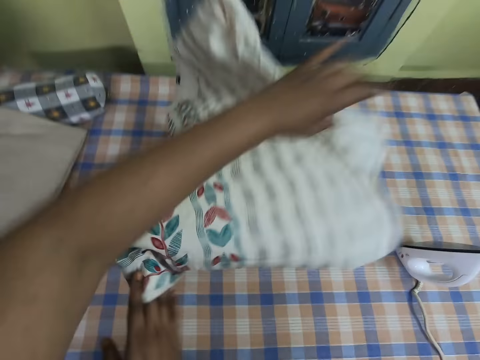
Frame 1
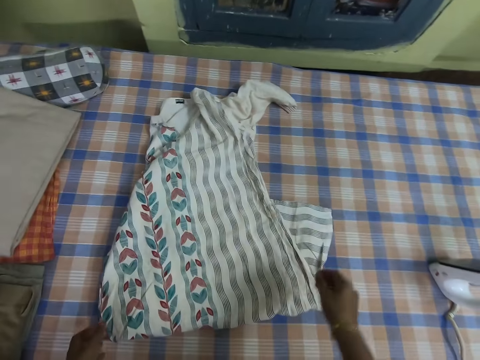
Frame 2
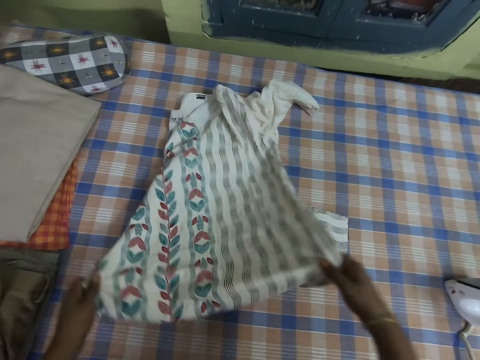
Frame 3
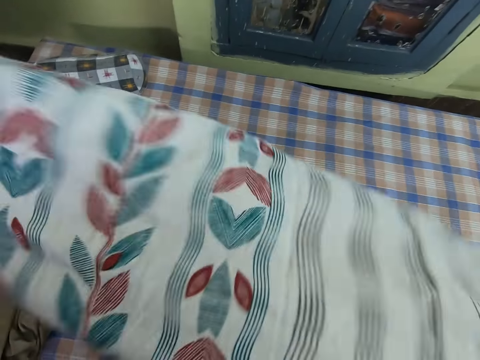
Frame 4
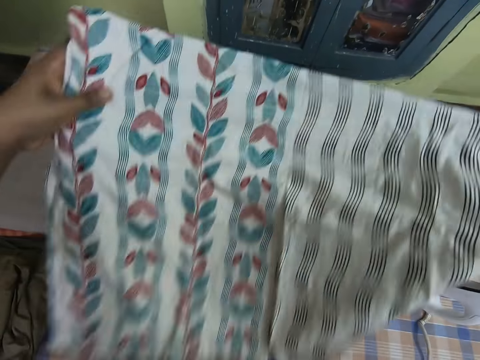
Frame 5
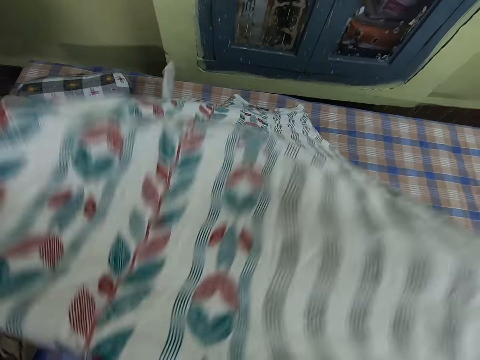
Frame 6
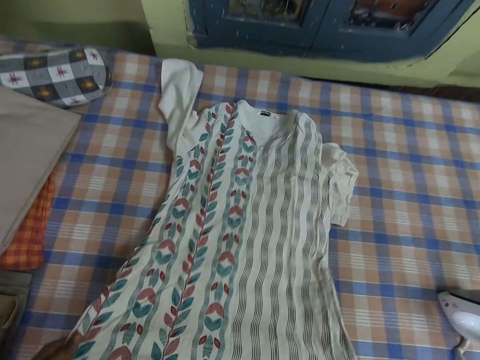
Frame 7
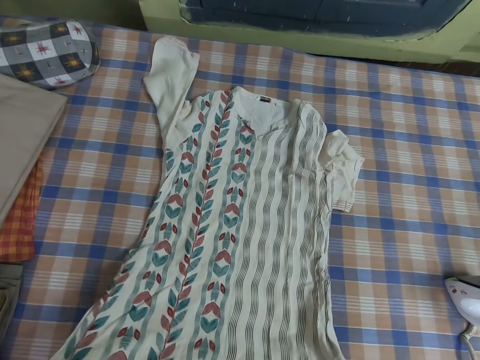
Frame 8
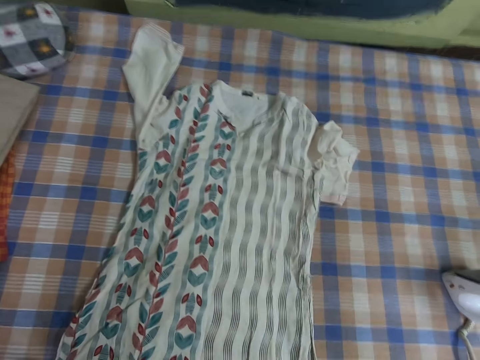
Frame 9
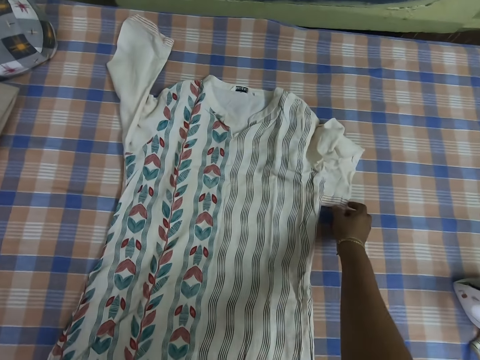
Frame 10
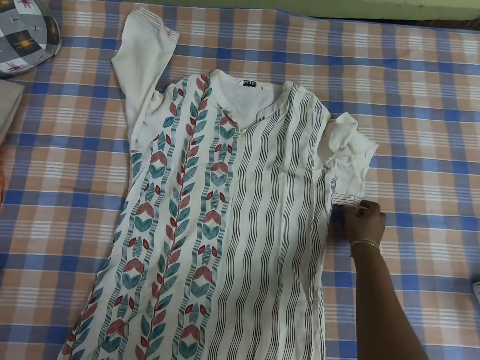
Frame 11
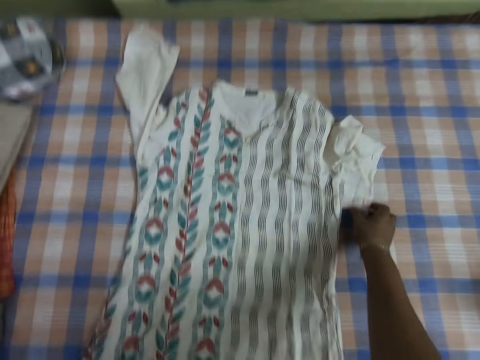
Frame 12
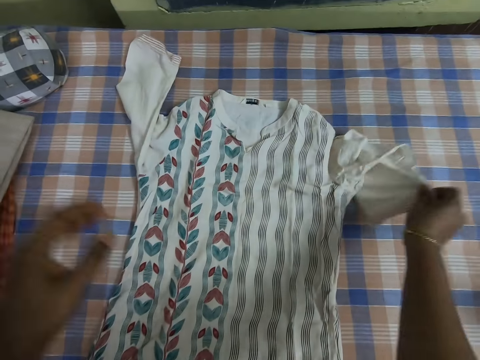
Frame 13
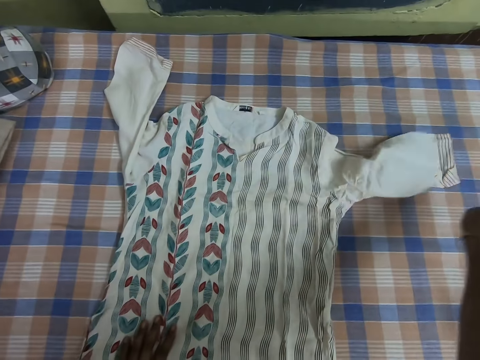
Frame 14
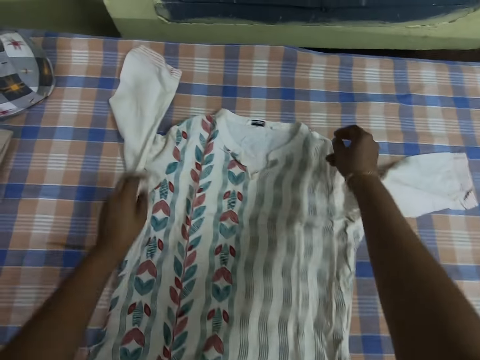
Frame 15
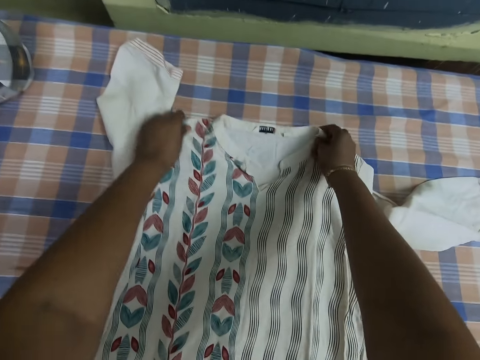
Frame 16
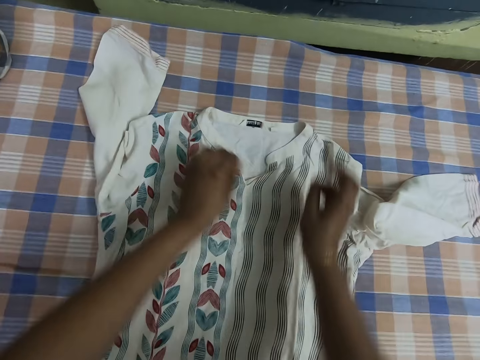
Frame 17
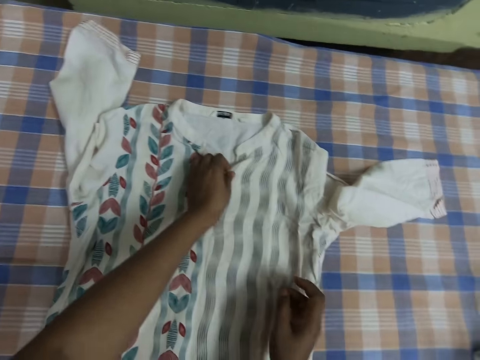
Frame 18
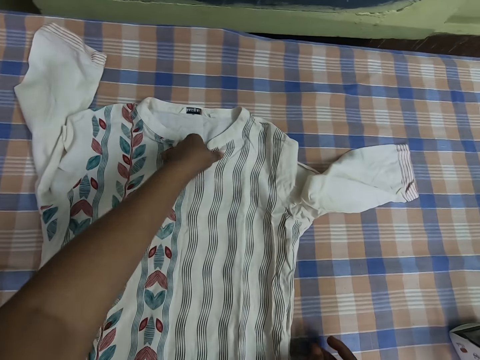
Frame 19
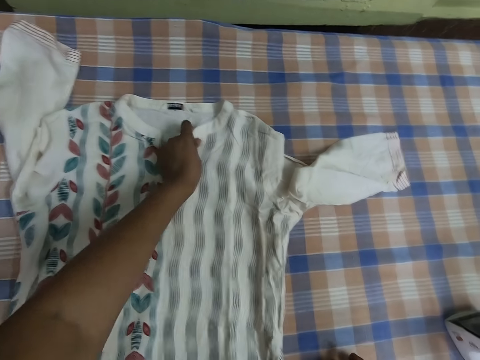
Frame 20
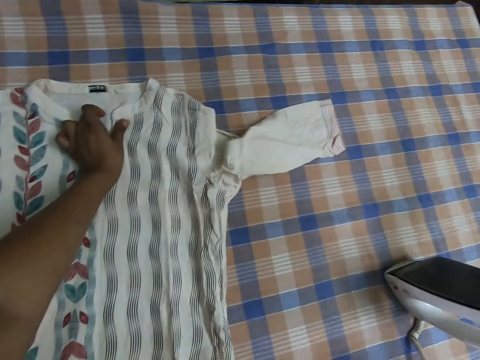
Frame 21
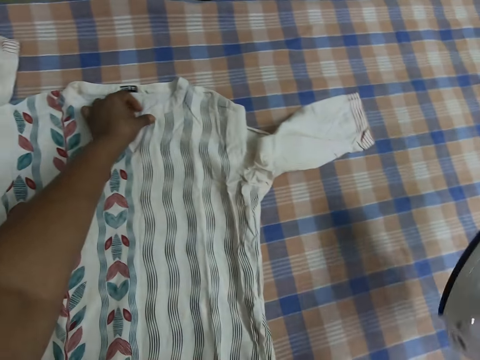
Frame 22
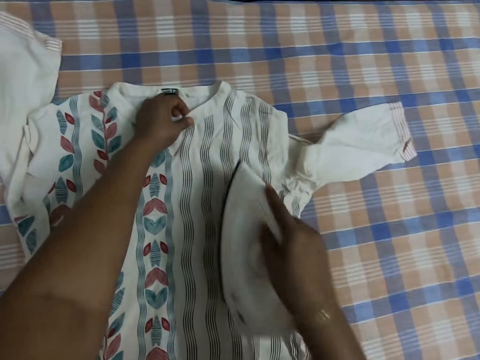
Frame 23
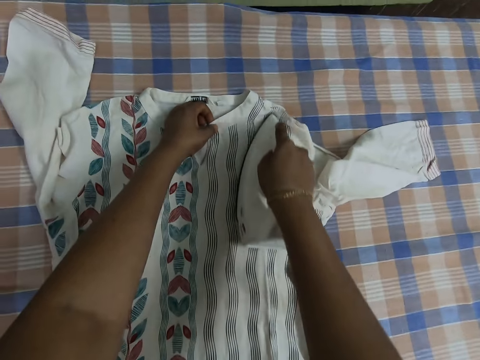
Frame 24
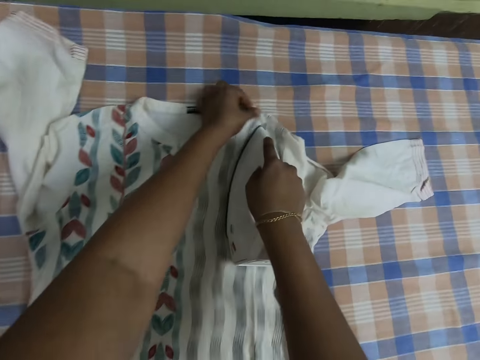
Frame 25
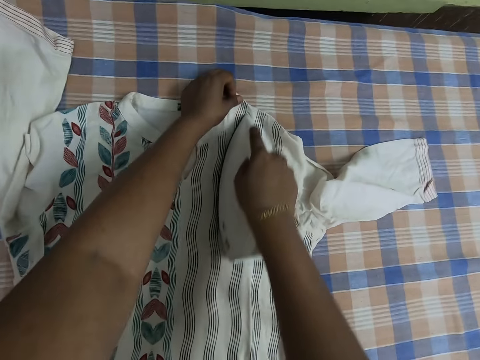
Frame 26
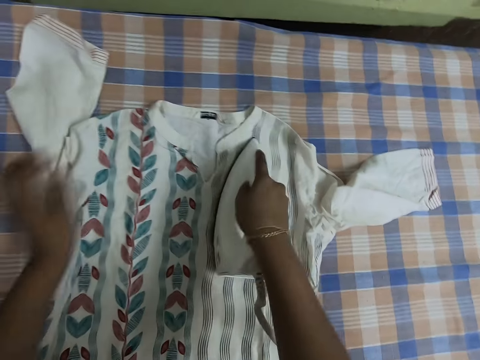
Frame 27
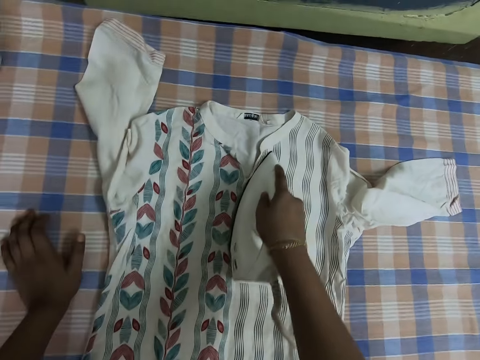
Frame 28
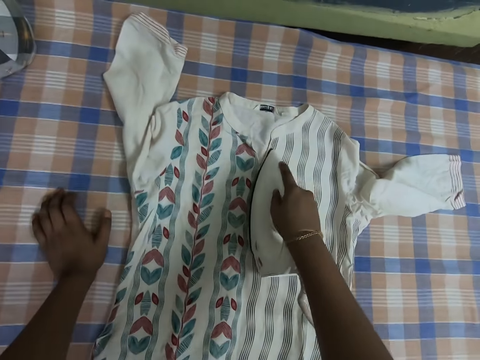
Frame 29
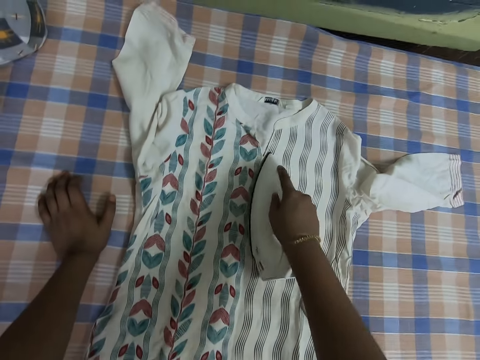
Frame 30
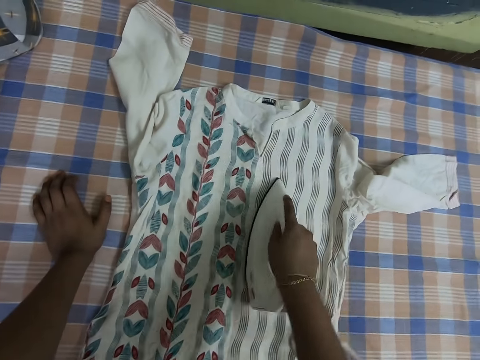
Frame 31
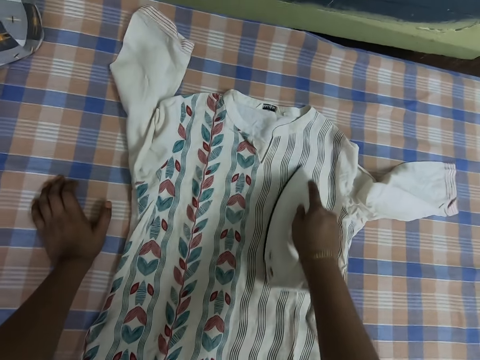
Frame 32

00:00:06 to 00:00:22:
The camera wearer drops the blouse on the table with both hands. She spreads the cloth on cloth. She picks the blouse from the table with both hands. She drops the blouse on the table with both hands. She adjusts the blouse with her right hand. She adjusts the blouse with both hands. She adjusts the blouse with her left hand. She picks up an iron with her right hand from the table. She irons the blouse with the iron in her right hand. She adjusts the blouse with her left hand.

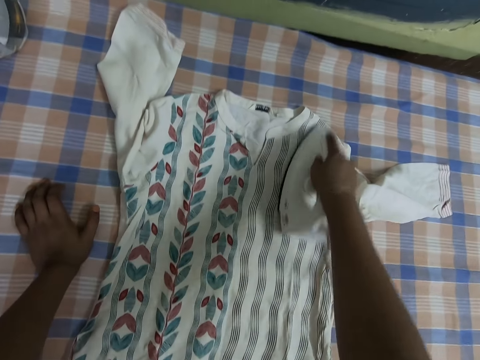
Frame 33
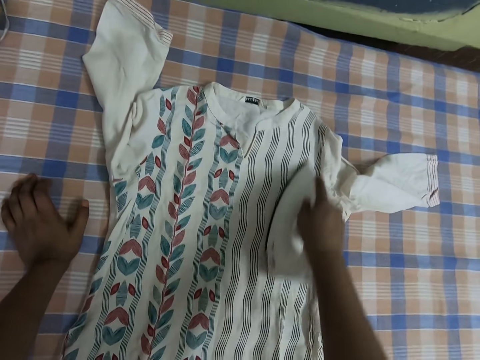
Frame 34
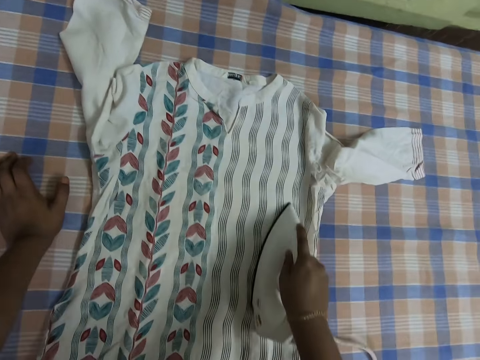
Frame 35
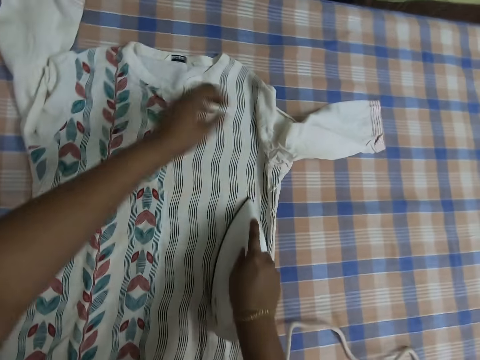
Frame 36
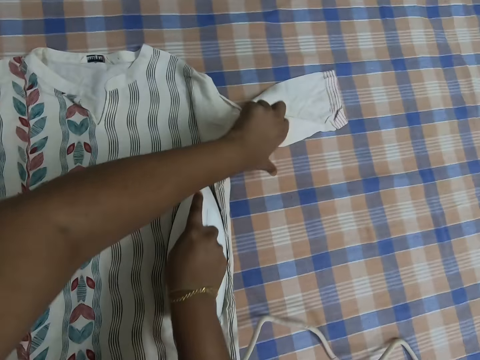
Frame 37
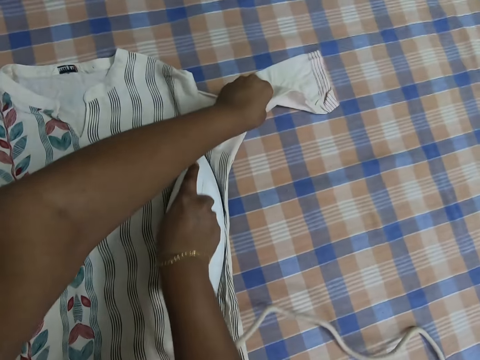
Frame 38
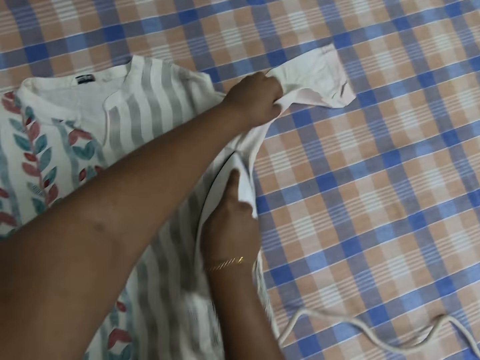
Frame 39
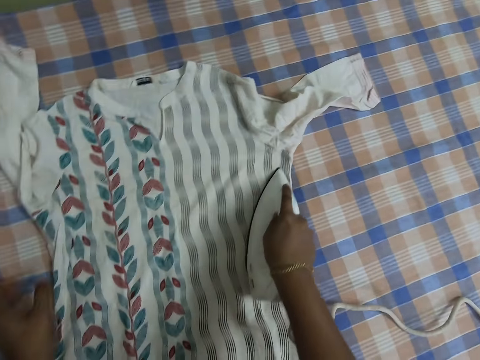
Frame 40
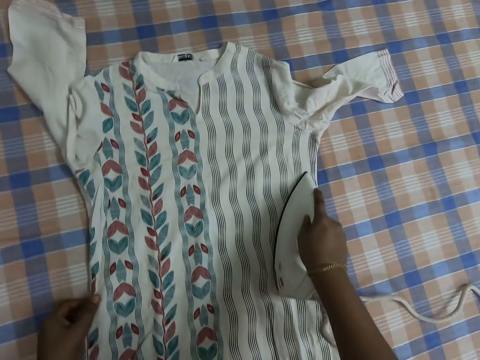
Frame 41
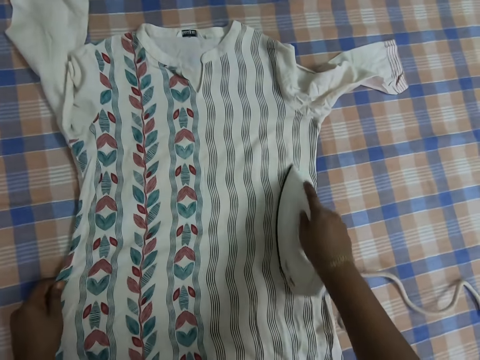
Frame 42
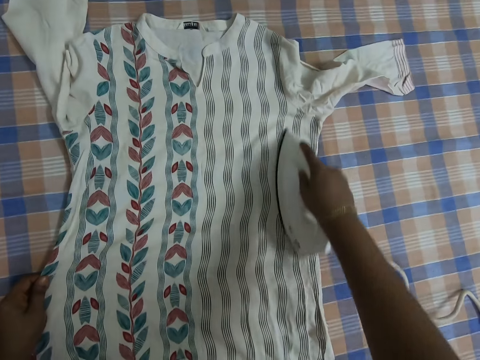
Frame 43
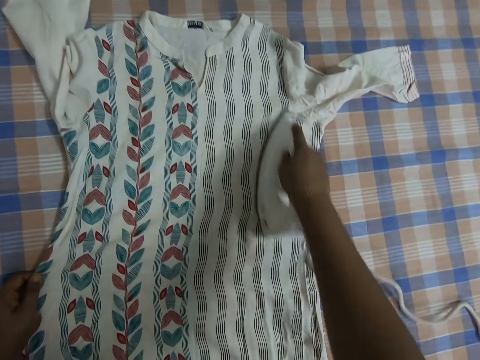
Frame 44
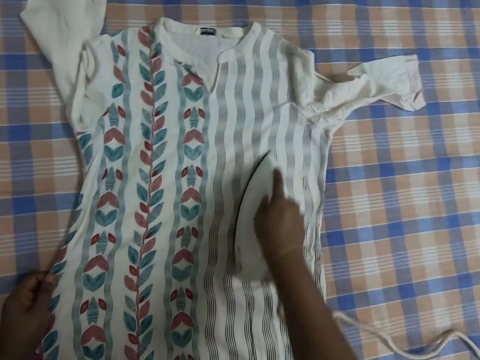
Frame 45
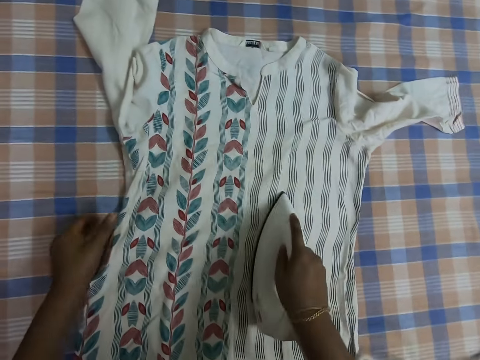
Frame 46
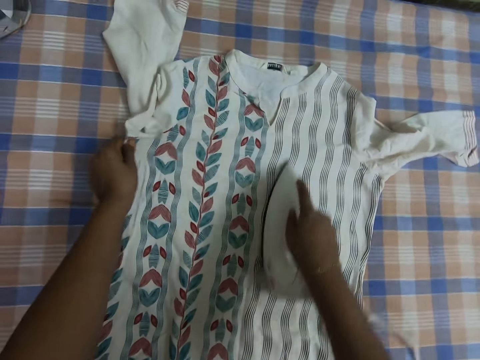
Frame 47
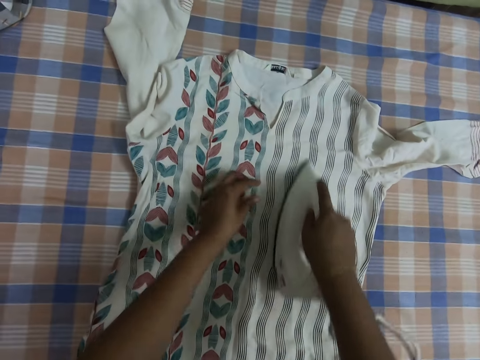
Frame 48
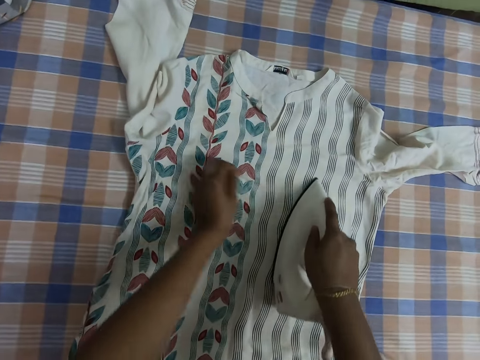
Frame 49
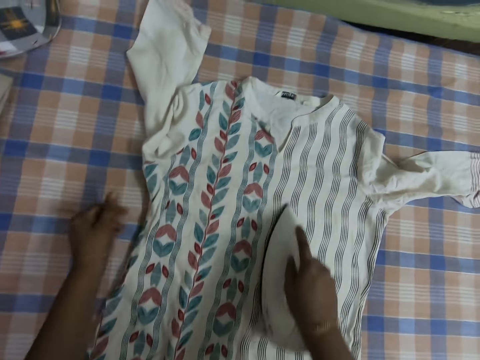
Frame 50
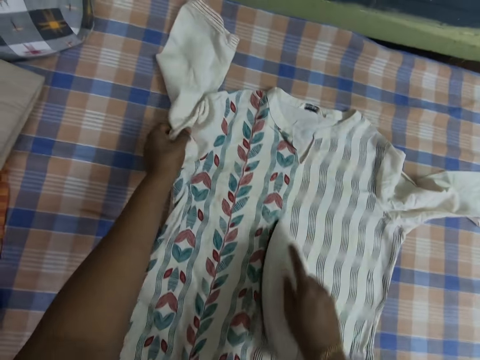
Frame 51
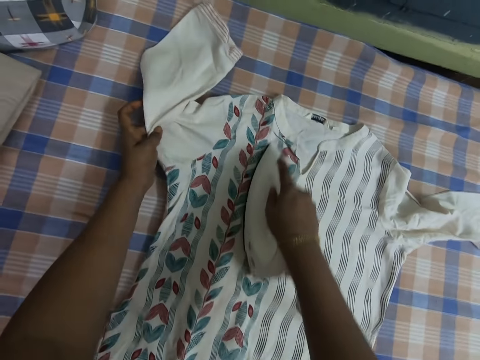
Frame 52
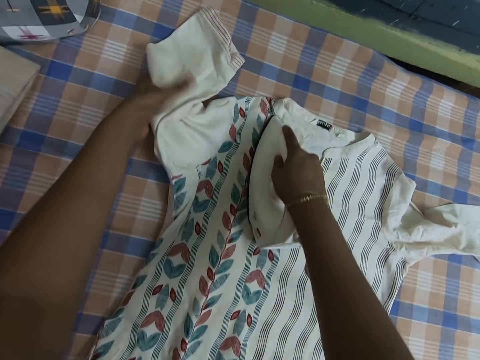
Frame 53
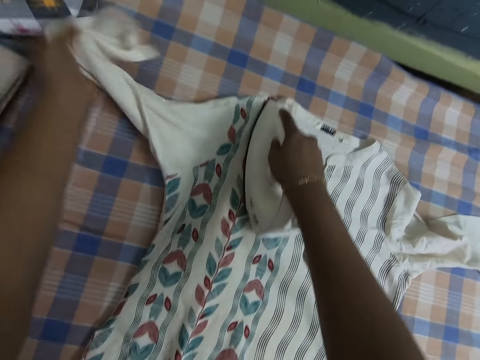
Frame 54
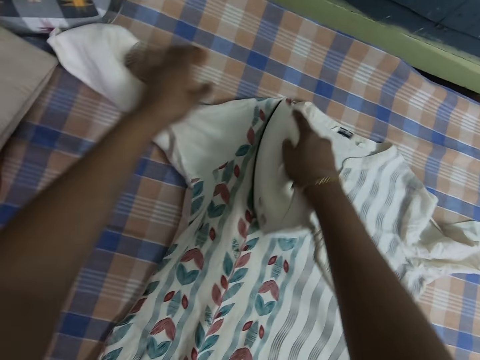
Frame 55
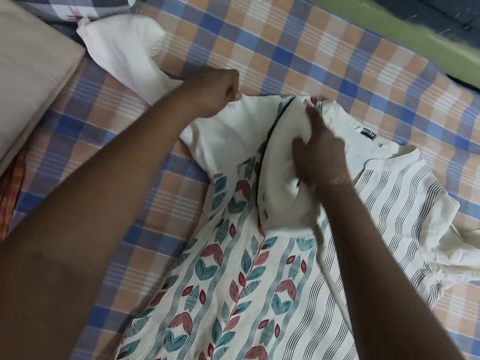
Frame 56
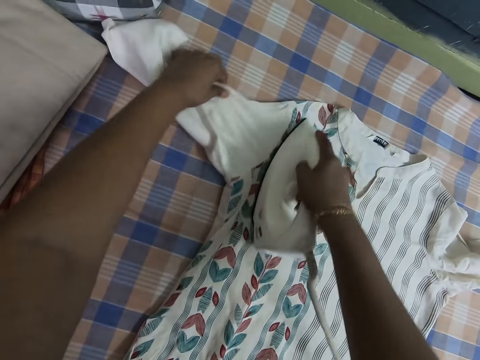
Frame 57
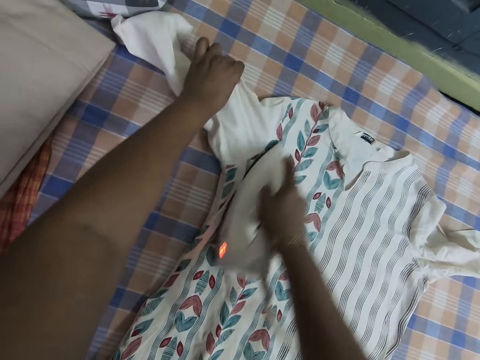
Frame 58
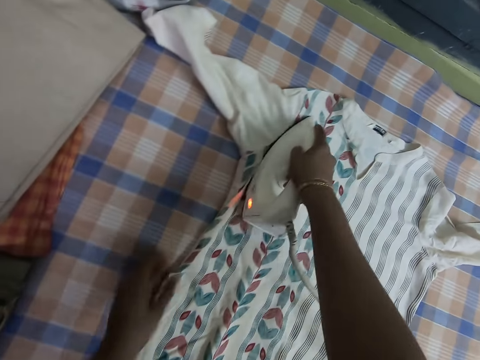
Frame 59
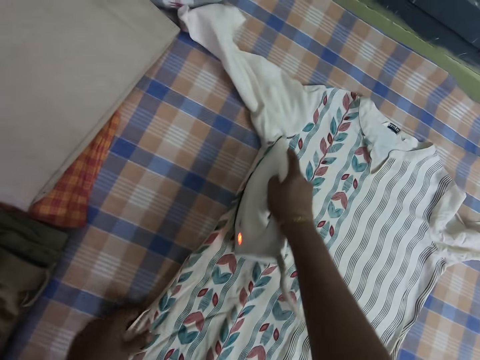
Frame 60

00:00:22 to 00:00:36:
The camera wearer adjusts the blouse with her left hand. She removes dirt from the blouse with her left hand. She holds the cloth. She adjusts the blouse with her left hand.
